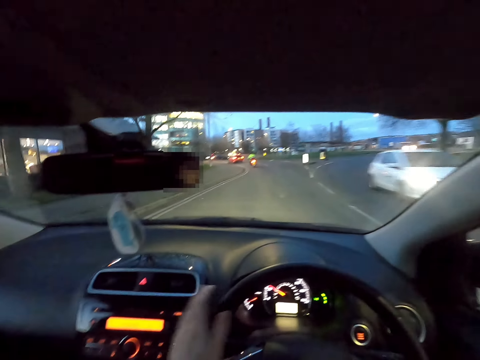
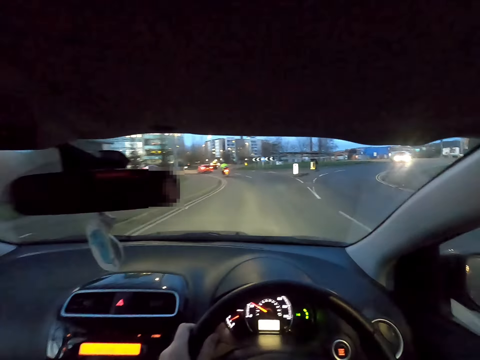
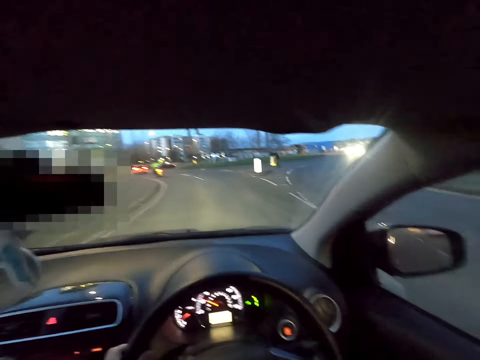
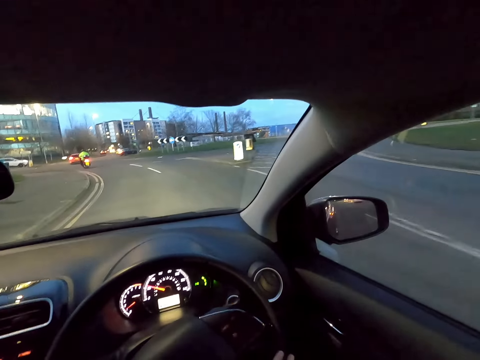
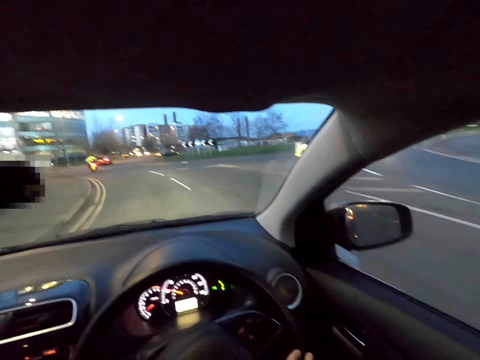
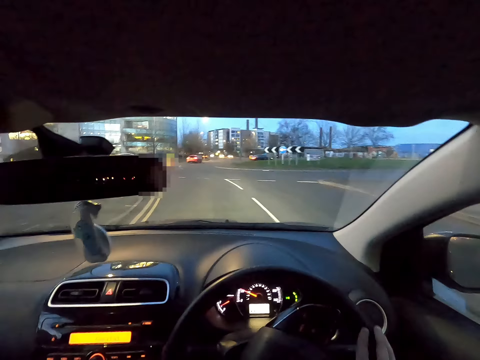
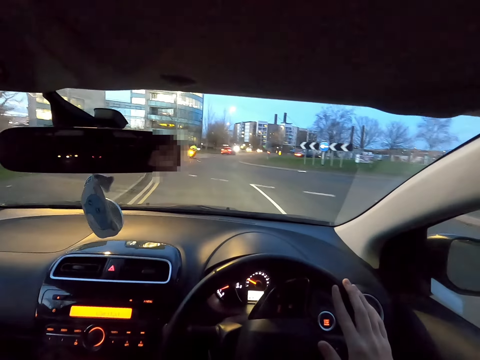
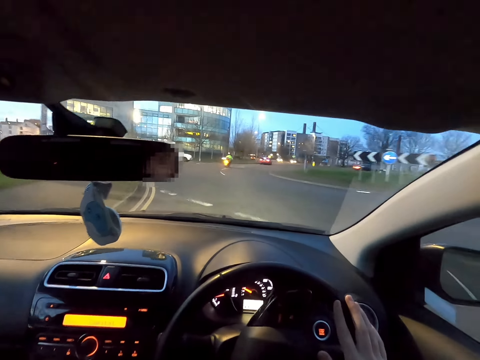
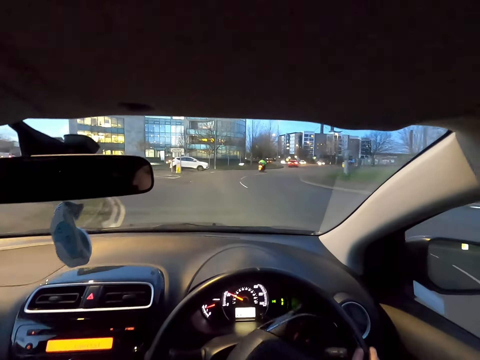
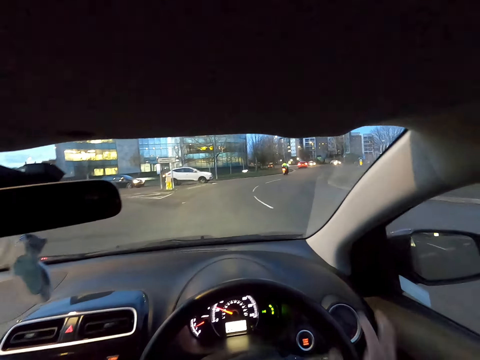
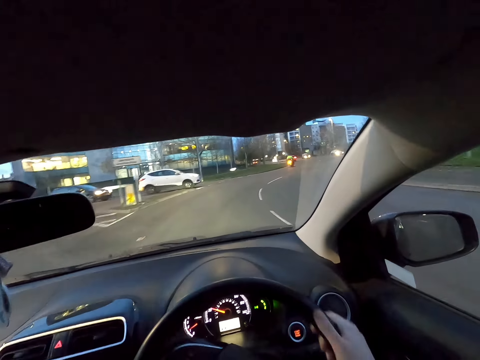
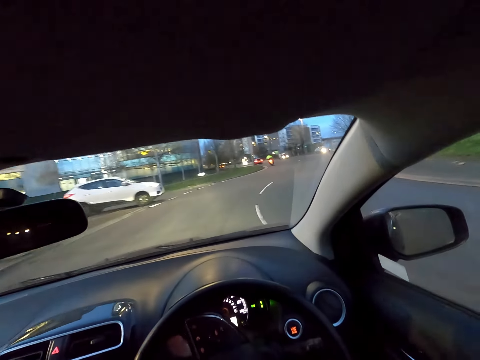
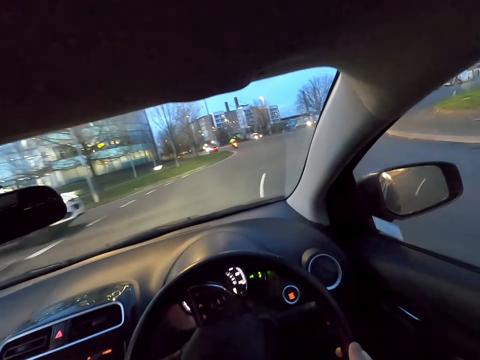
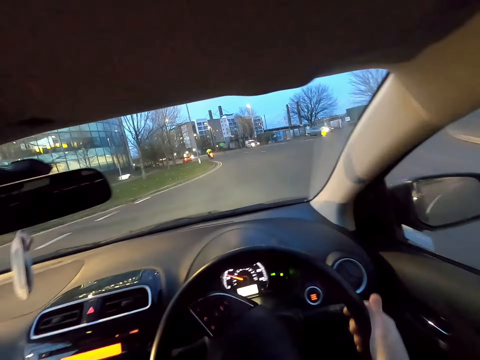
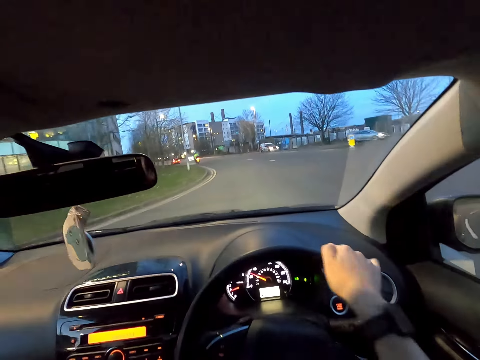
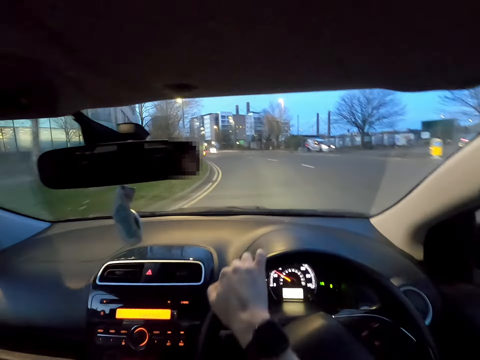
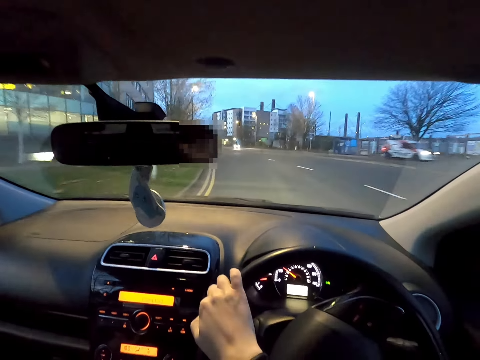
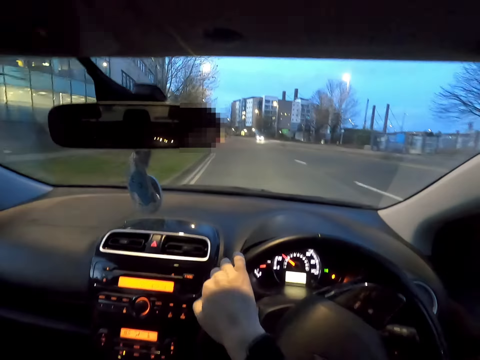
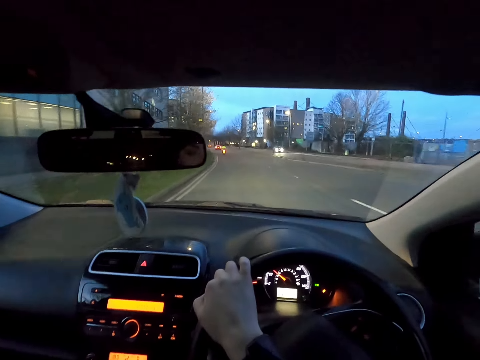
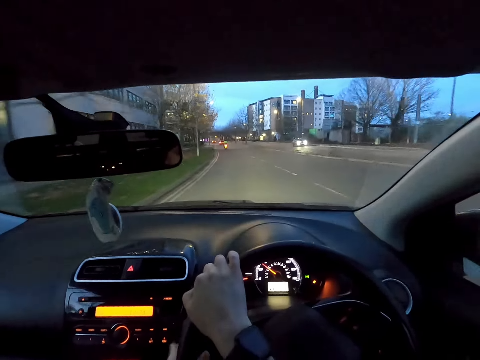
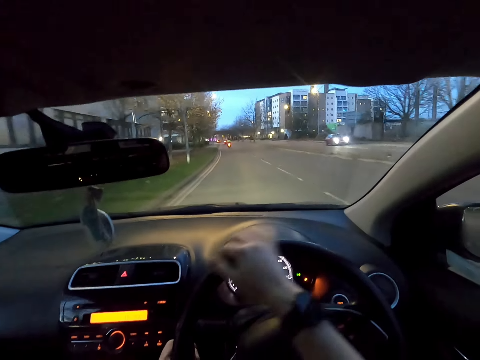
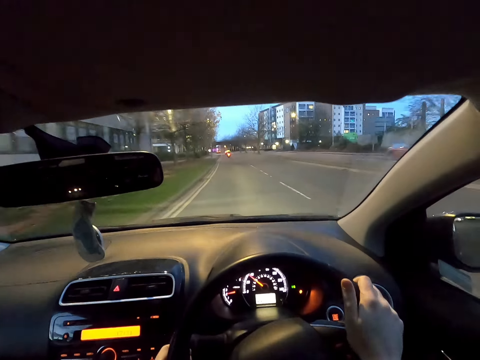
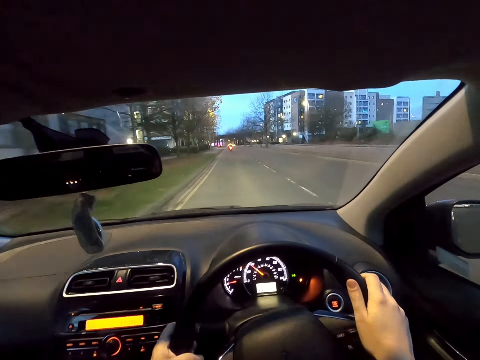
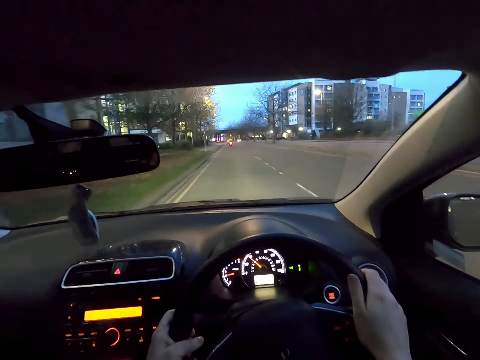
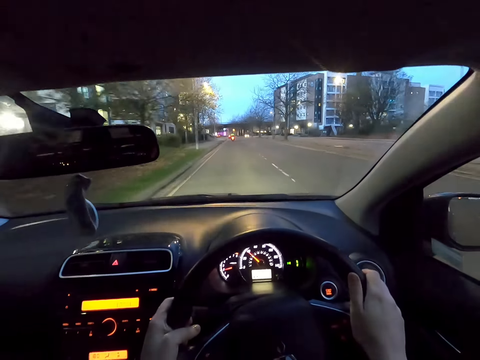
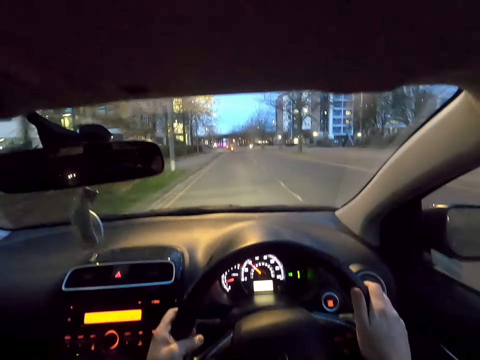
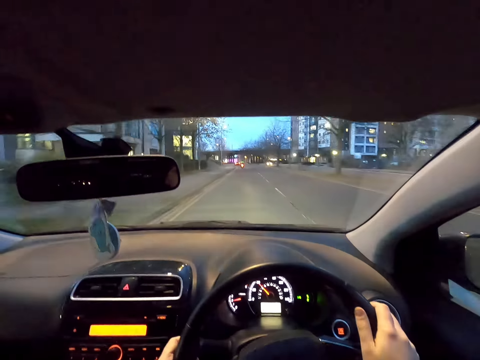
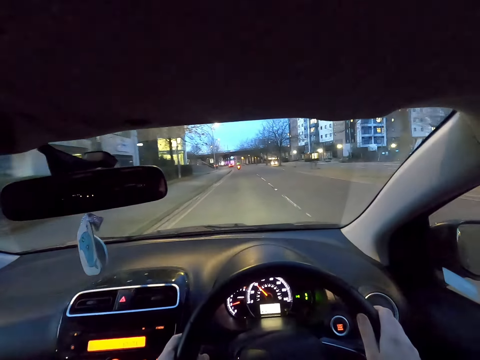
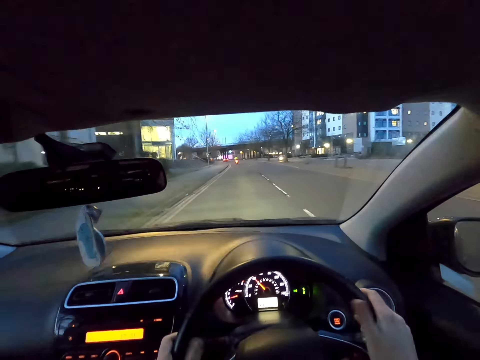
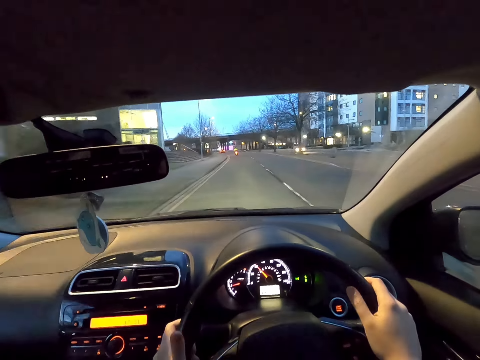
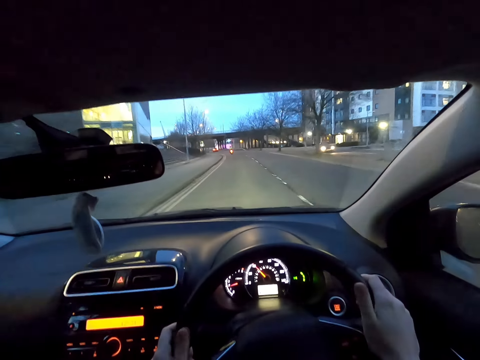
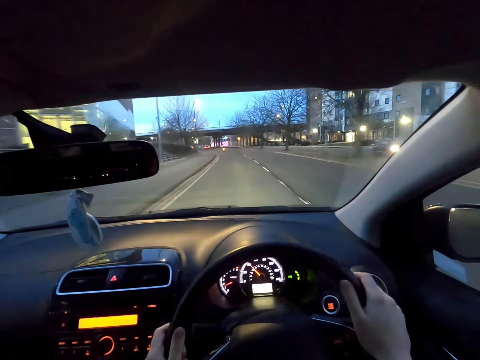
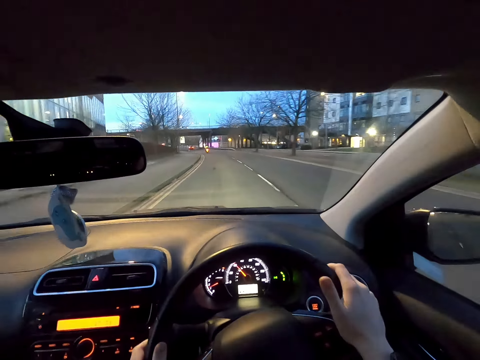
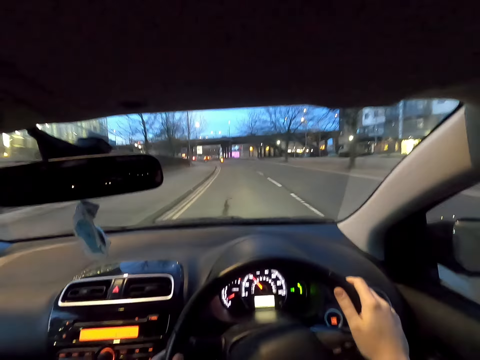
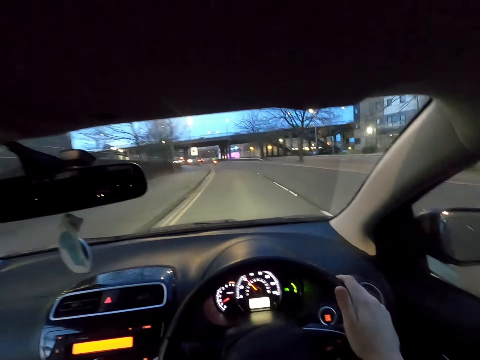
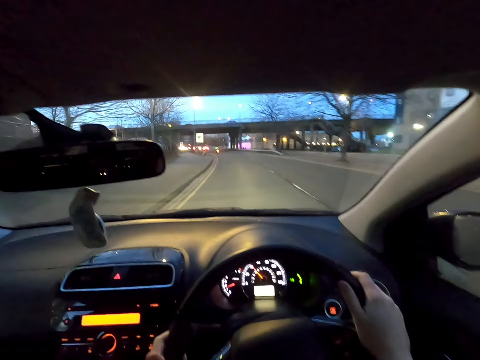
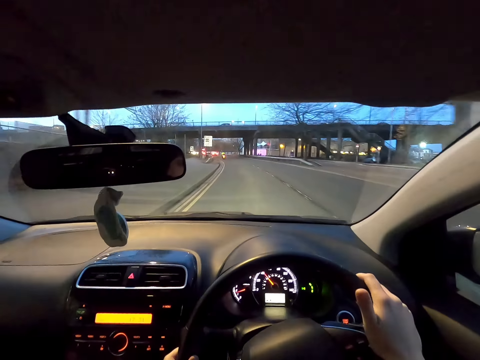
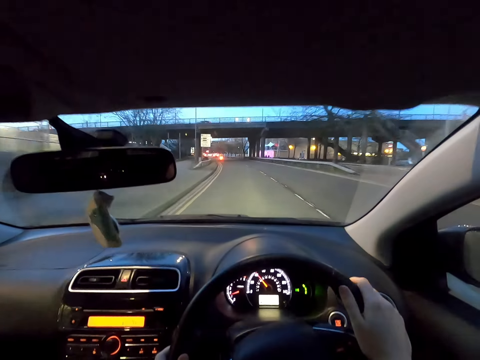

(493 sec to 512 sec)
The camera wearer turns the steering wheel with her left hand. She turns the steering wheel with her right hand. She turns the steering wheel with both hands. She taps both of her thumbs on the steering wheel.

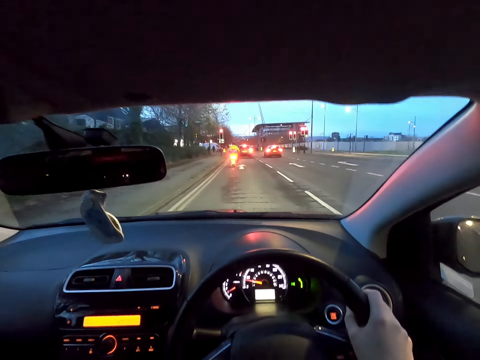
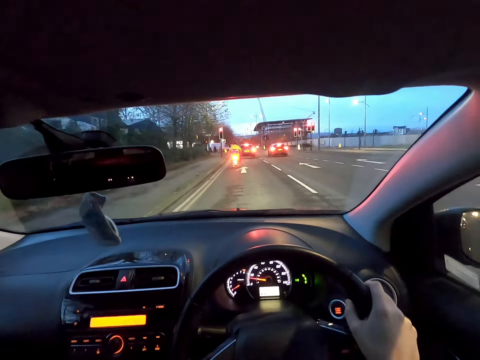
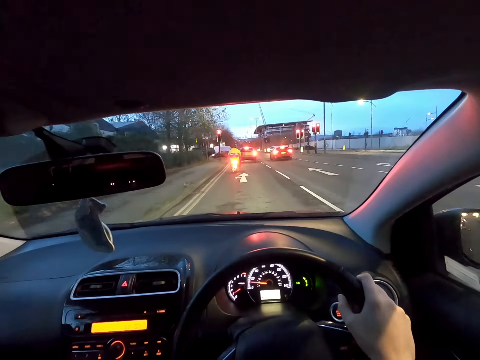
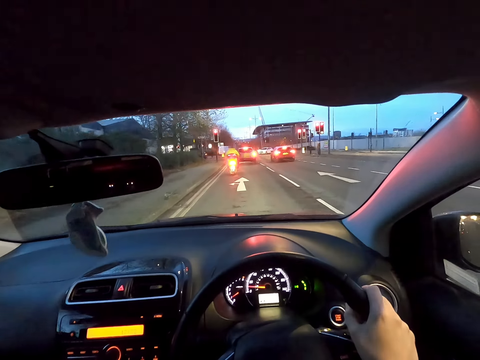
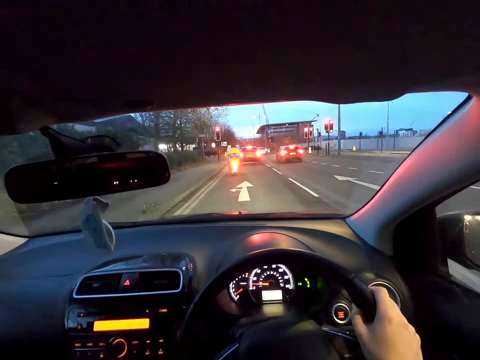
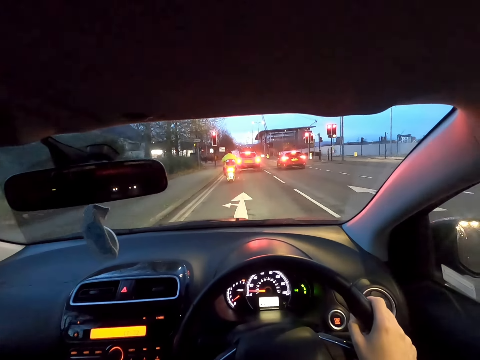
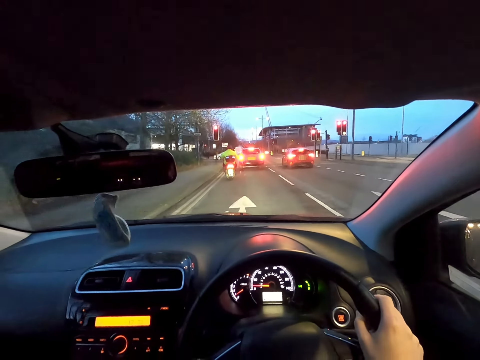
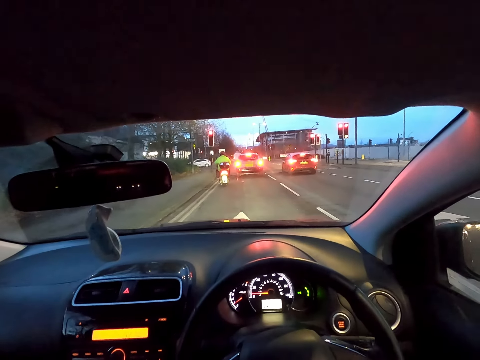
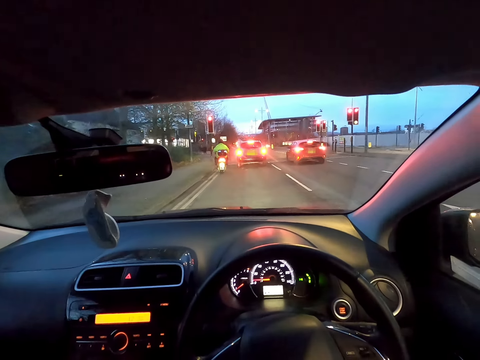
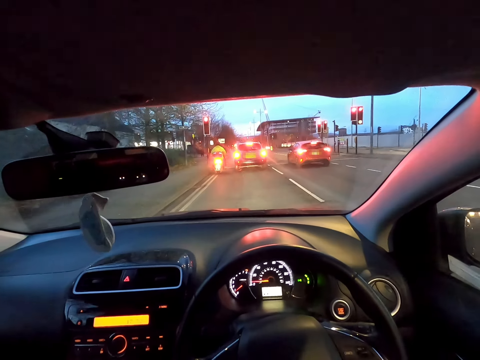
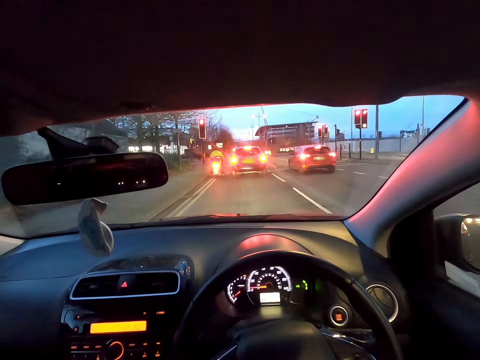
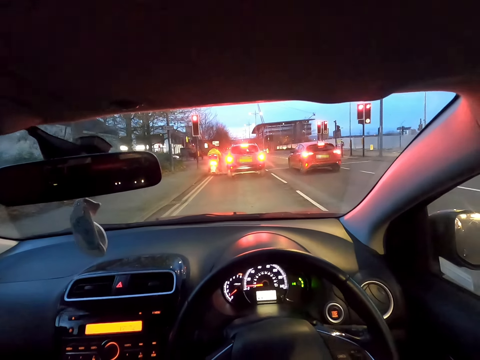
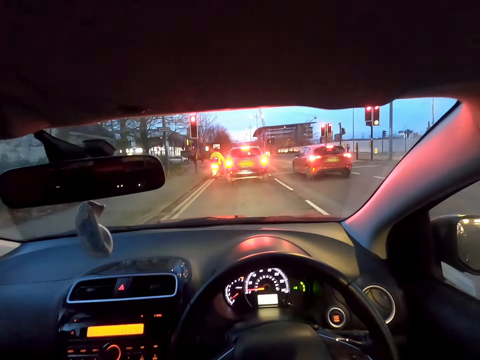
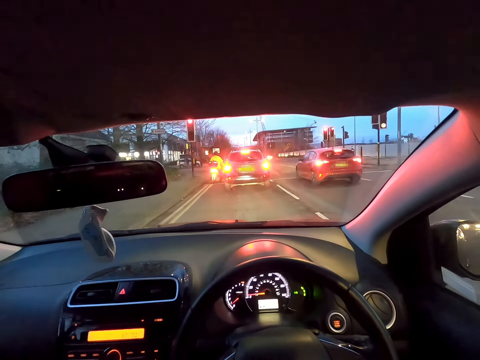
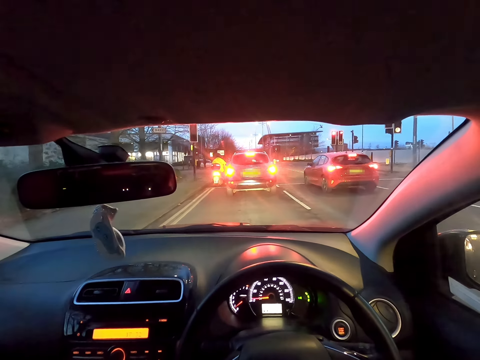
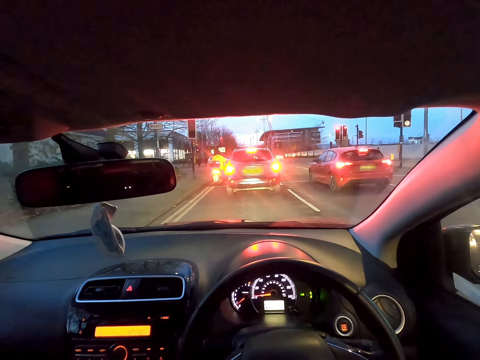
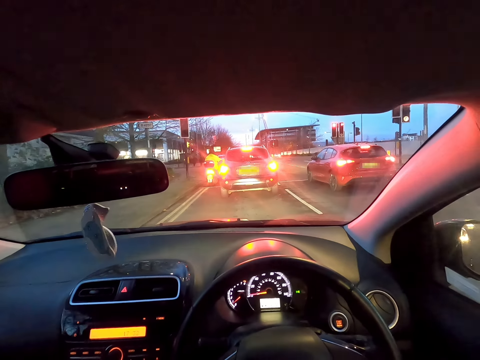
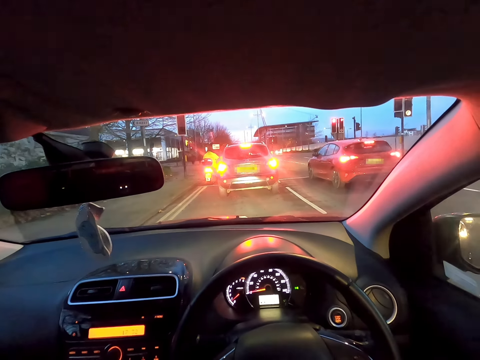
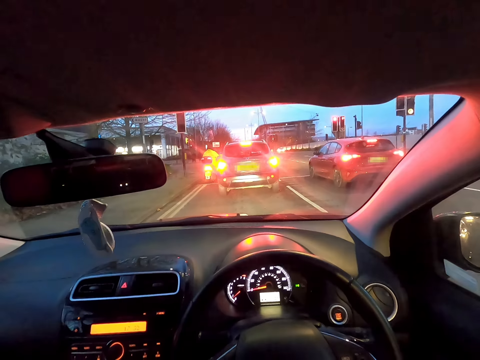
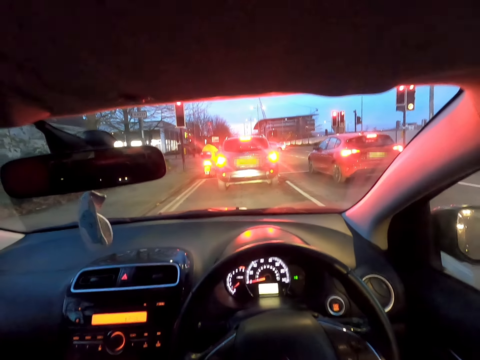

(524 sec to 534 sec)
The camera wearer removes her right hand from the steering wheel.
